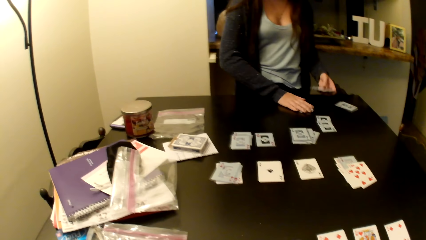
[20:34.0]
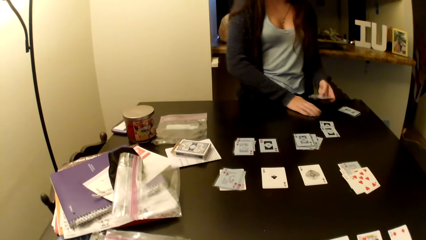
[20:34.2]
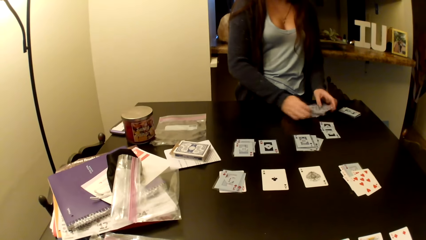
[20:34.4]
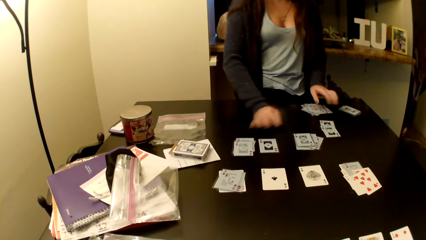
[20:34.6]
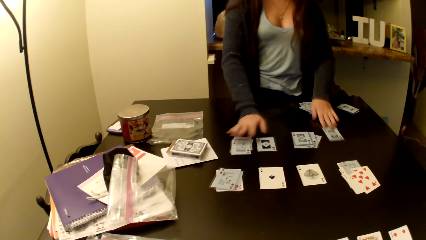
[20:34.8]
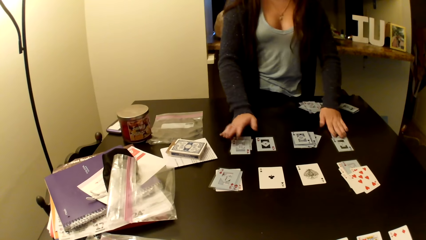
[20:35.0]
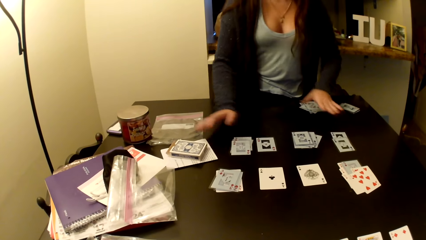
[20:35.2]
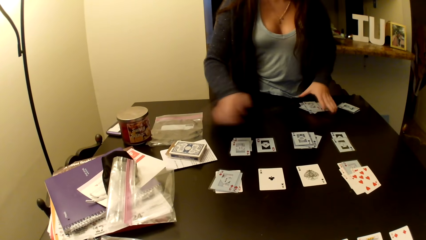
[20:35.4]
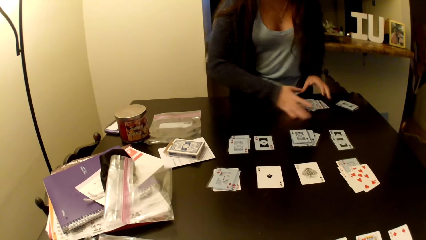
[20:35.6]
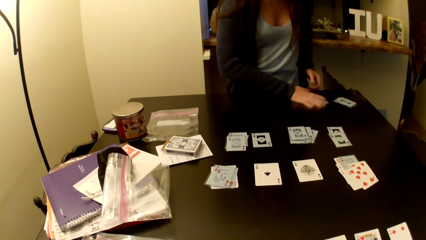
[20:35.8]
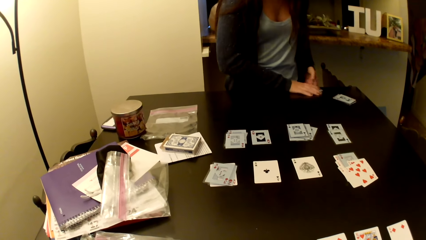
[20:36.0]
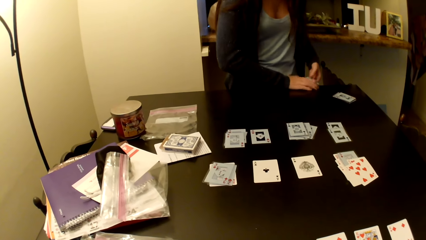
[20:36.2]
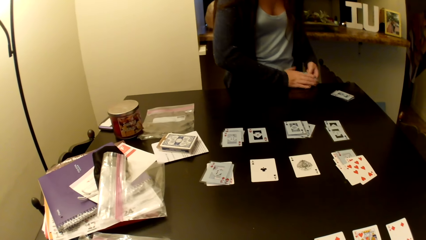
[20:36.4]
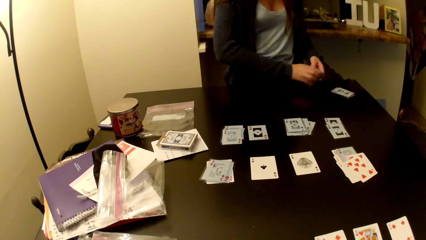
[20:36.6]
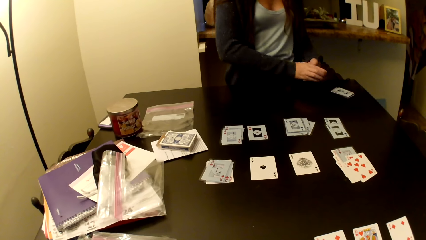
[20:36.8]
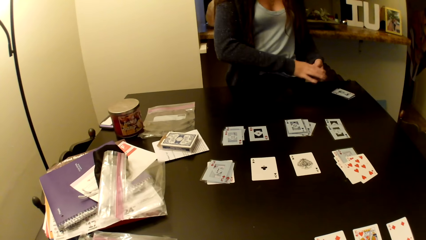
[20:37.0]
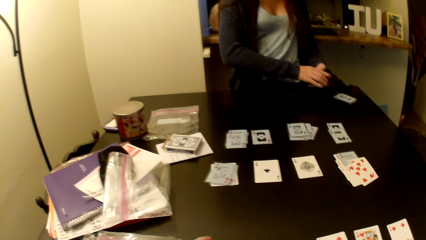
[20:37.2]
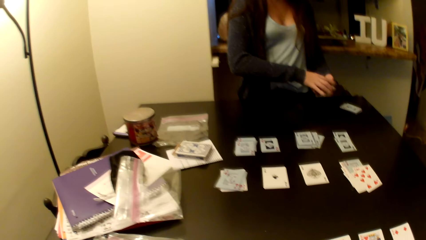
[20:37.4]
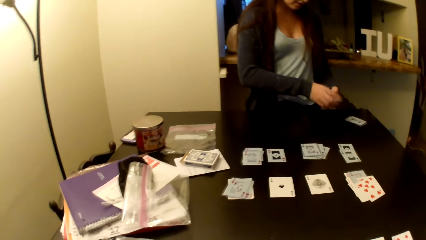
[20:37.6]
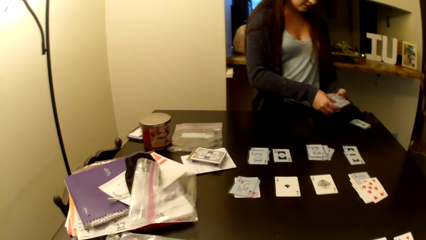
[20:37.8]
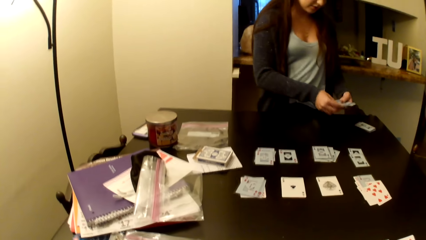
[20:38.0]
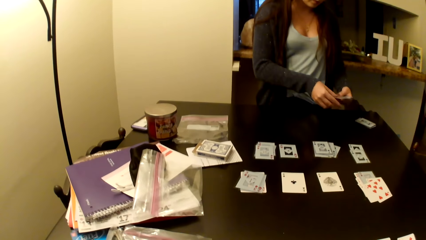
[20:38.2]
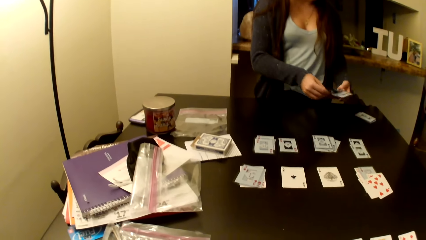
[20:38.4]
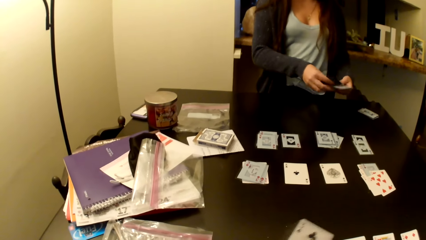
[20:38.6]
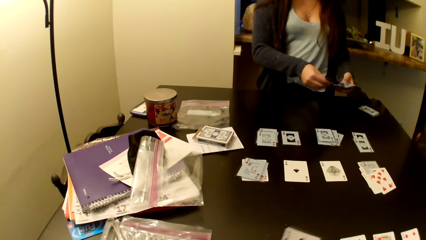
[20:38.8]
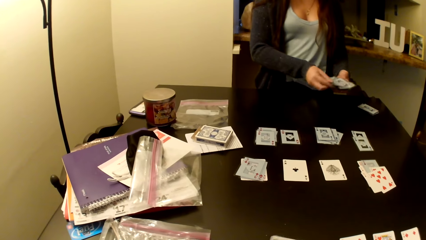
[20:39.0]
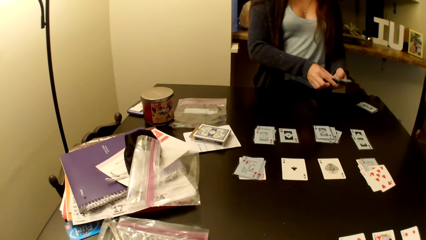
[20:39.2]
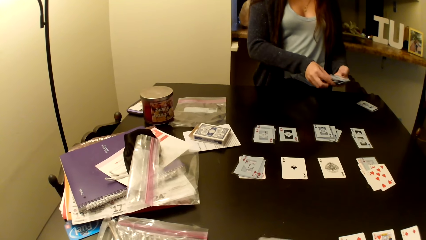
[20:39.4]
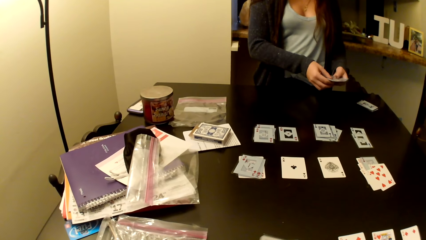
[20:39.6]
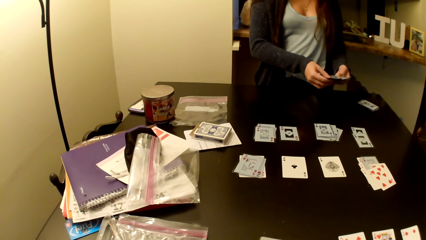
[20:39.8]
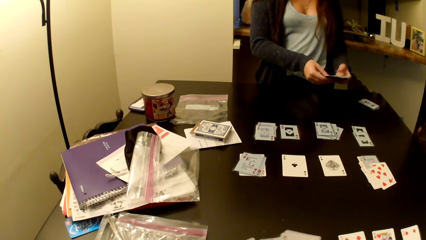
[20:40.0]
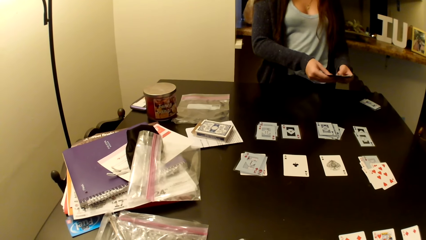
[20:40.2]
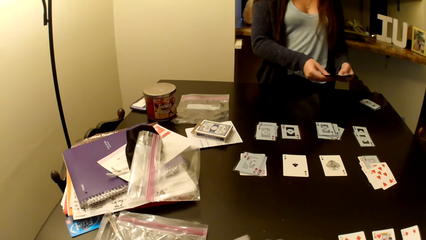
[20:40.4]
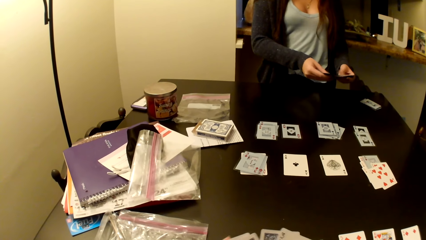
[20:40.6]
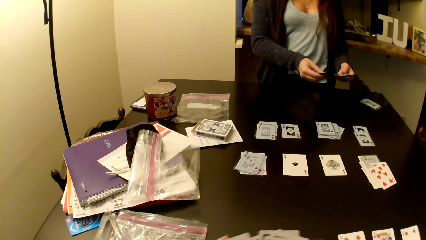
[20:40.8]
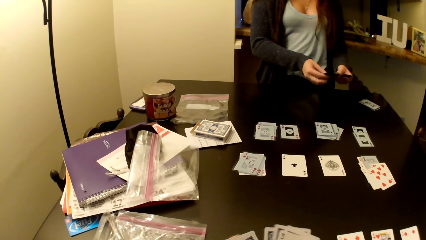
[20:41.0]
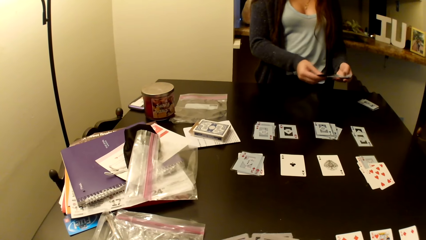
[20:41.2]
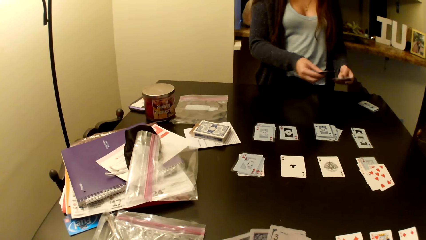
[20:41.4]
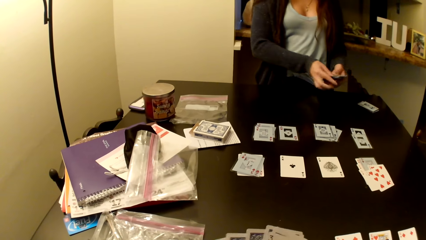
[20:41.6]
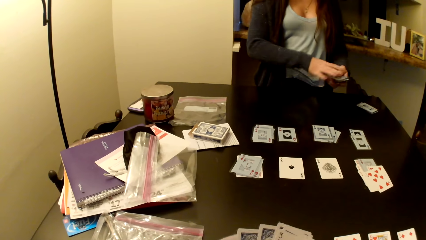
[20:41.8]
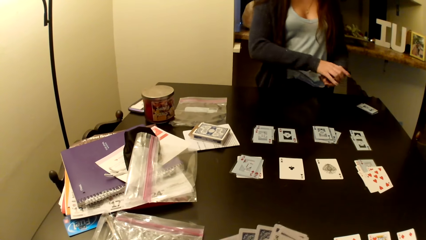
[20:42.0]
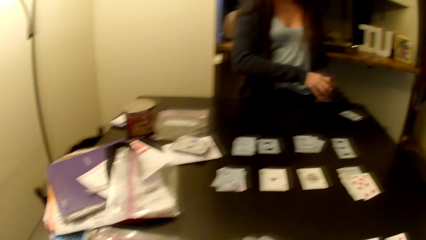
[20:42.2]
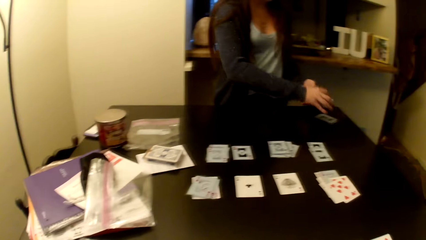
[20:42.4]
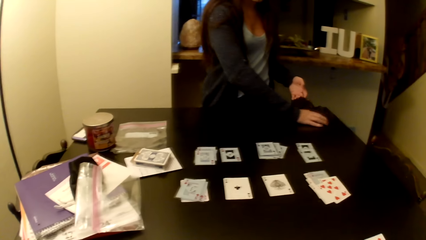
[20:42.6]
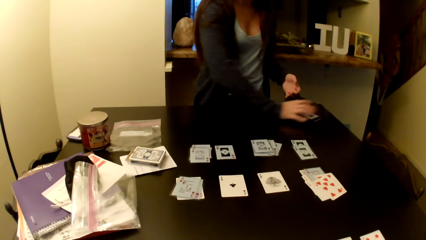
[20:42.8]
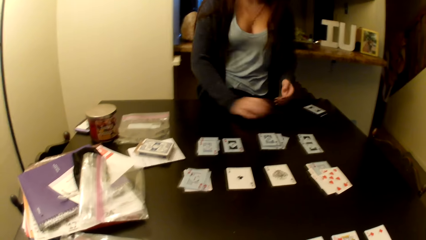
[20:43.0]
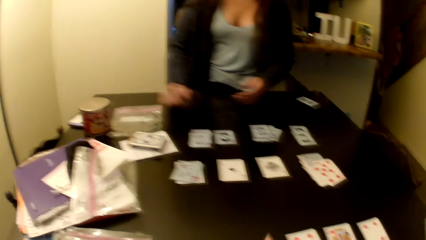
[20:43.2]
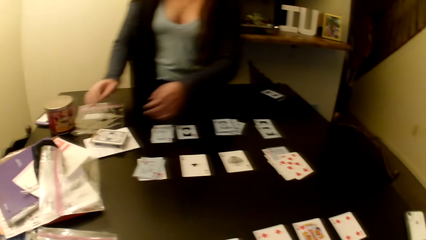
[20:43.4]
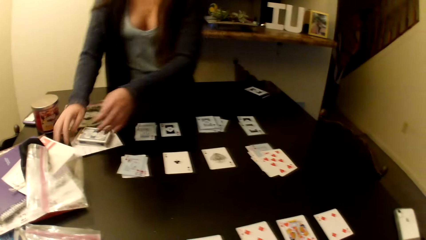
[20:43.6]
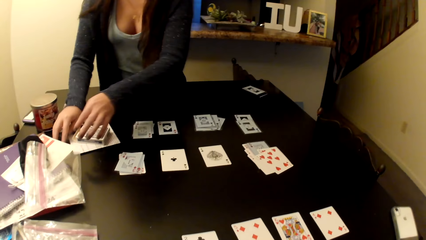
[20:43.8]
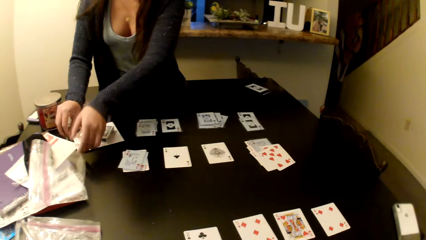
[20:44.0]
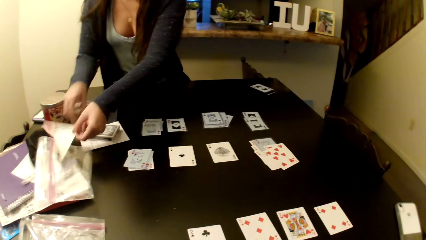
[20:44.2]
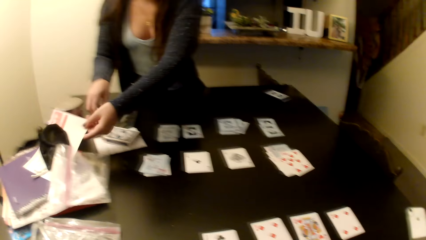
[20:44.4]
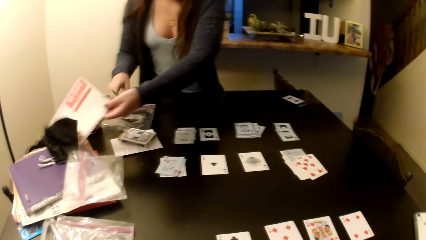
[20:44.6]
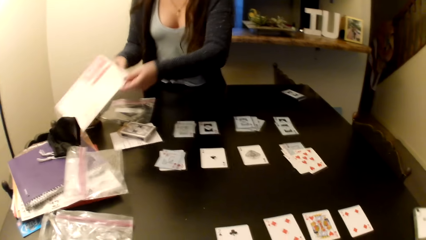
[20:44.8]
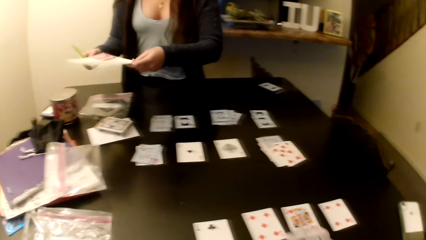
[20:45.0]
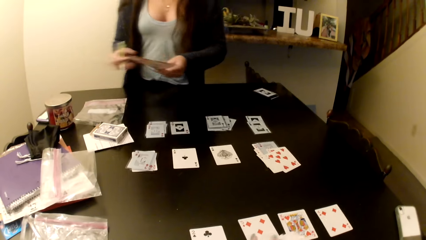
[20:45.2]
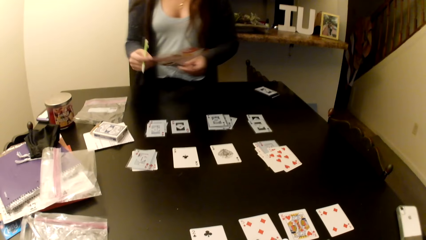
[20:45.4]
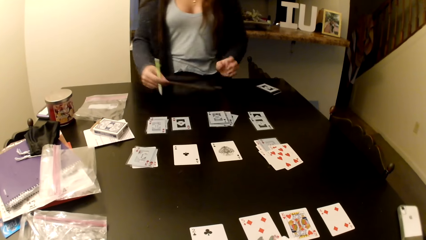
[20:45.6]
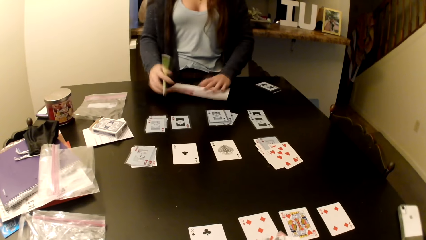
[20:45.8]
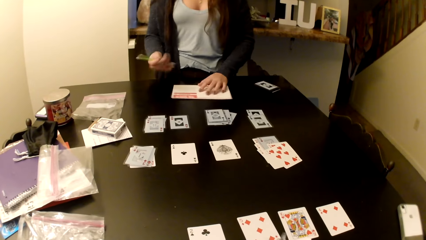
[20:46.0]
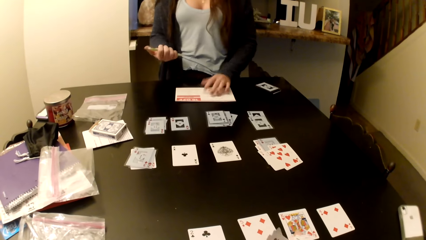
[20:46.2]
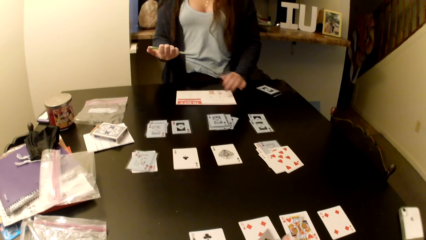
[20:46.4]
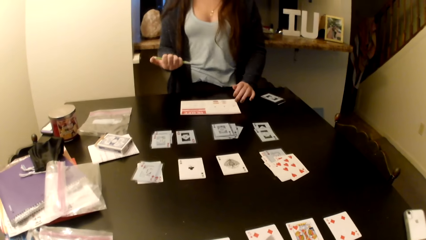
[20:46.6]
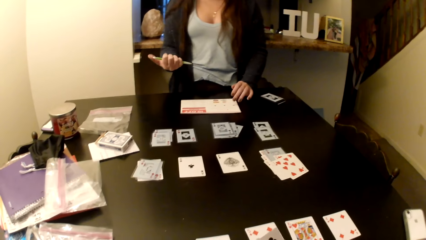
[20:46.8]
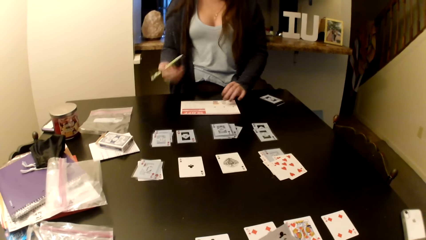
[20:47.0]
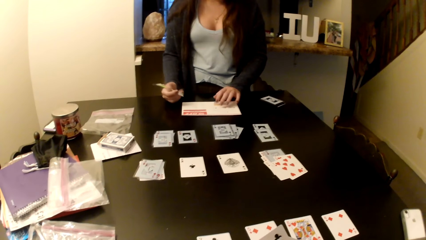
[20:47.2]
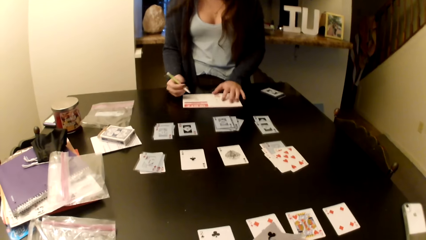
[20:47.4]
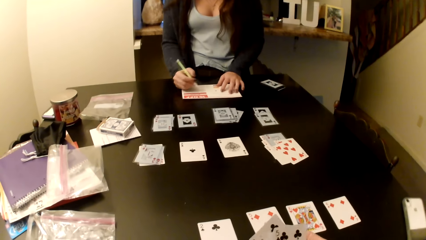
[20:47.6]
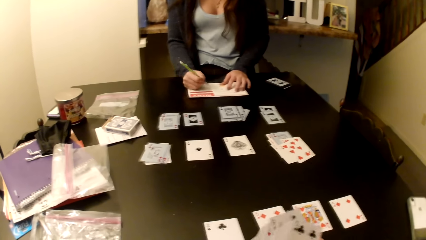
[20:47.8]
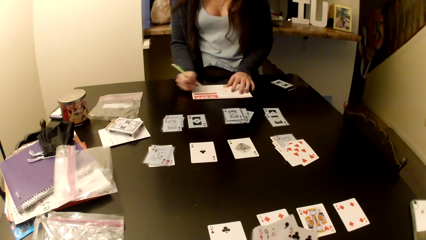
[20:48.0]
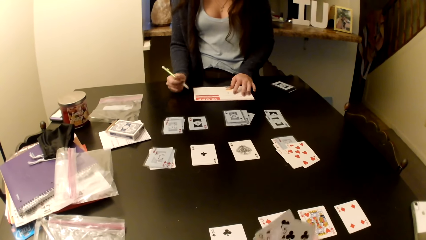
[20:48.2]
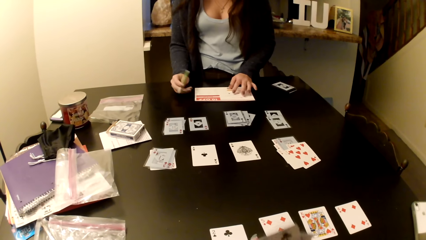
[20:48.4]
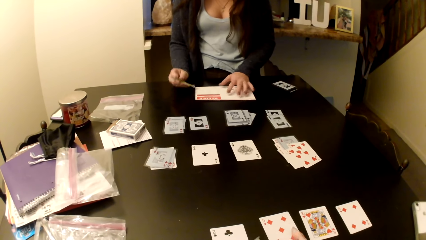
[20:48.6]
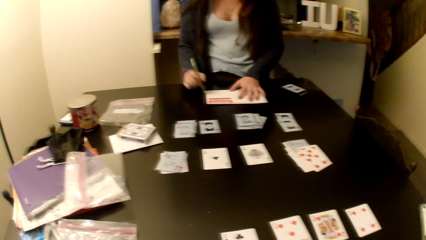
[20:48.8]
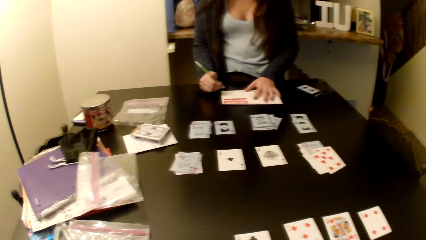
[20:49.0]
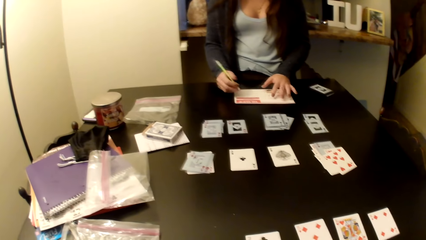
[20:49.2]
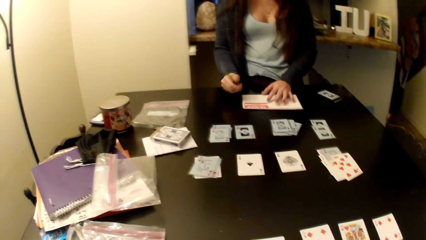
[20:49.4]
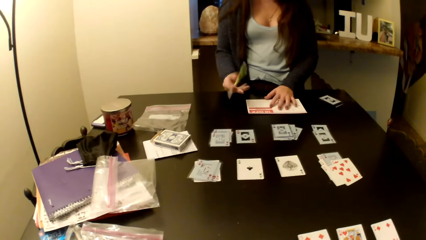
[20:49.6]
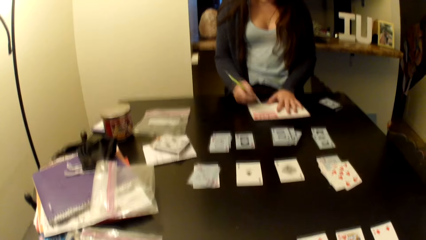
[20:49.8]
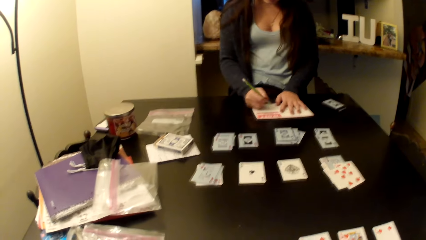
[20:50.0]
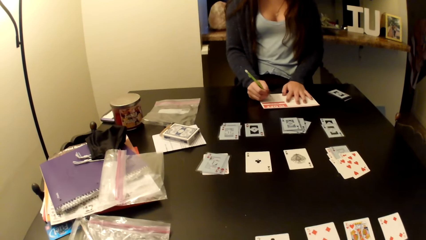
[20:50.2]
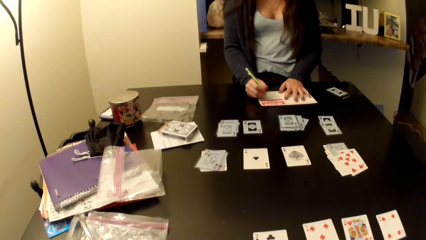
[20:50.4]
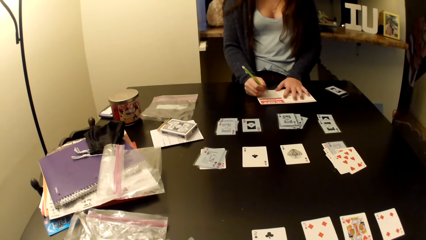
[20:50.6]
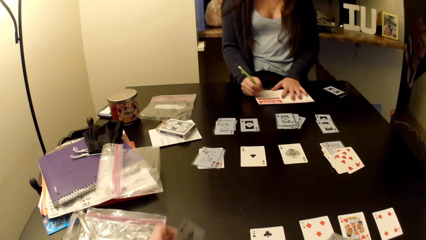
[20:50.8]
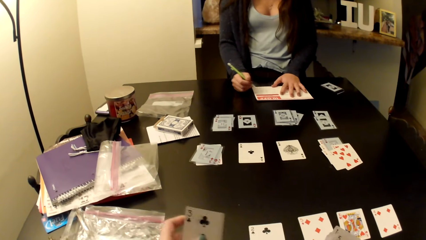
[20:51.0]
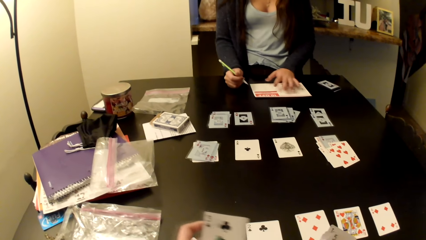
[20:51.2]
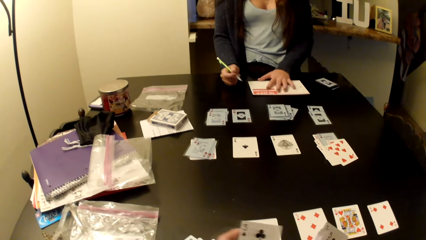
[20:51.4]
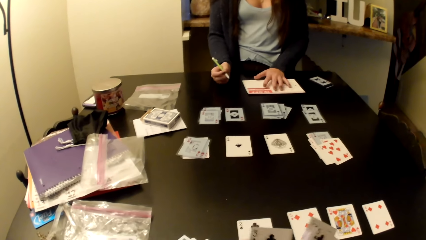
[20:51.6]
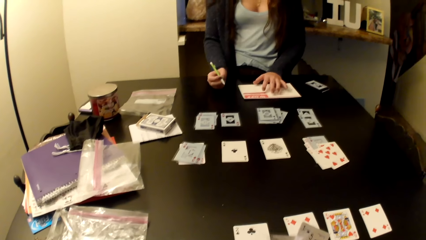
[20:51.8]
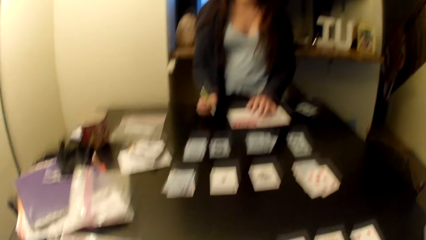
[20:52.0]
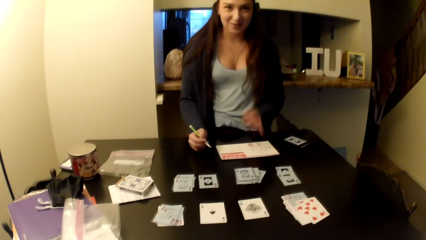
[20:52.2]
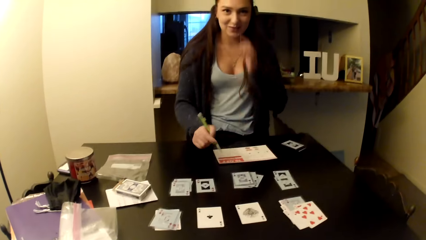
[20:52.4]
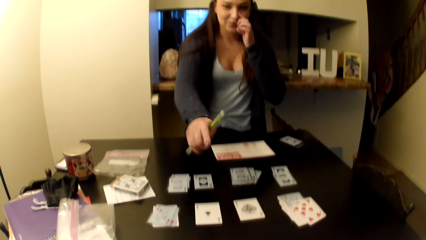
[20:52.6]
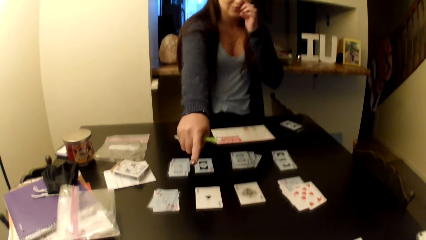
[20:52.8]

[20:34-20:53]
A woman places cards on the table. The woman takes a pen and a paper or book. The woman writes on the paper.
